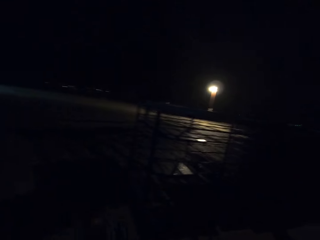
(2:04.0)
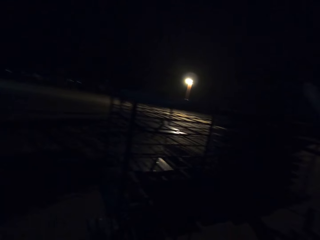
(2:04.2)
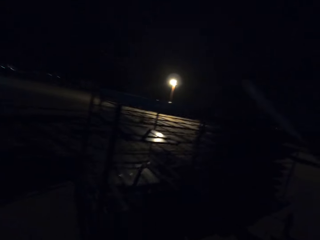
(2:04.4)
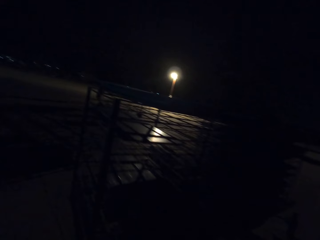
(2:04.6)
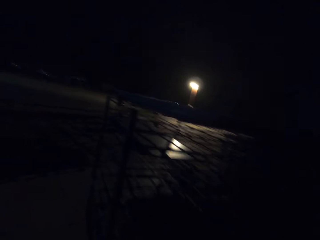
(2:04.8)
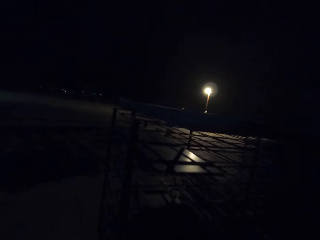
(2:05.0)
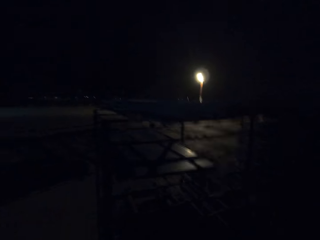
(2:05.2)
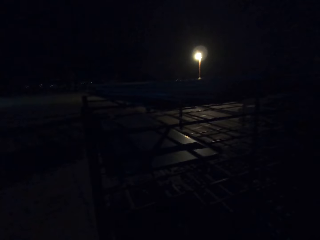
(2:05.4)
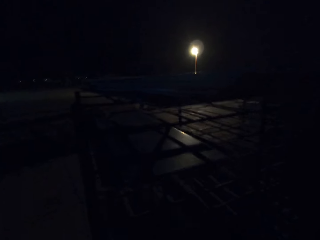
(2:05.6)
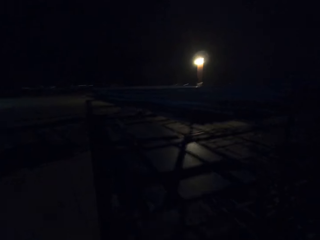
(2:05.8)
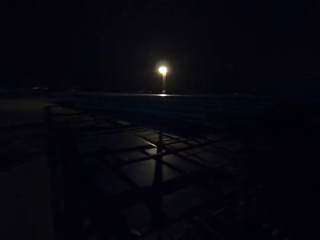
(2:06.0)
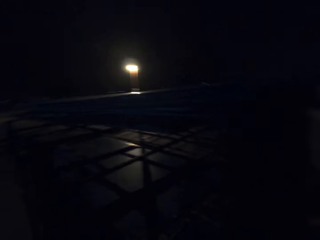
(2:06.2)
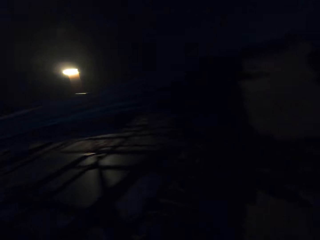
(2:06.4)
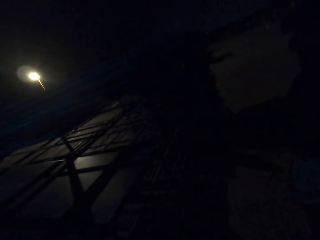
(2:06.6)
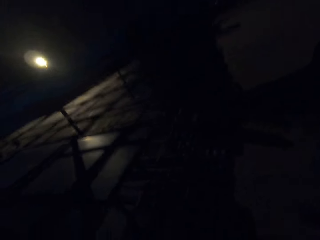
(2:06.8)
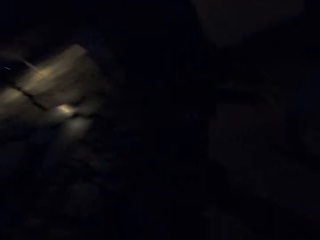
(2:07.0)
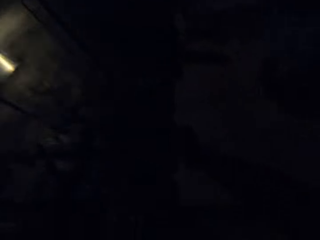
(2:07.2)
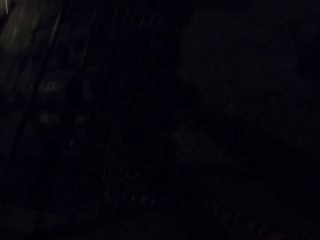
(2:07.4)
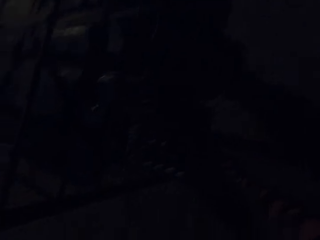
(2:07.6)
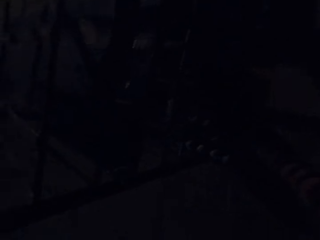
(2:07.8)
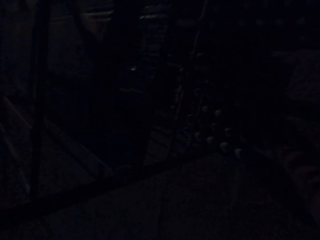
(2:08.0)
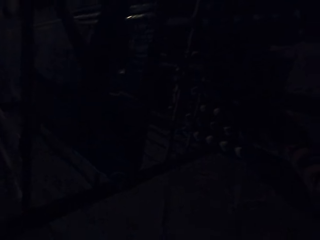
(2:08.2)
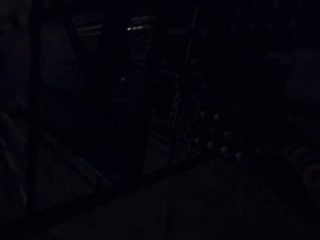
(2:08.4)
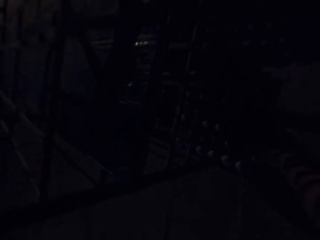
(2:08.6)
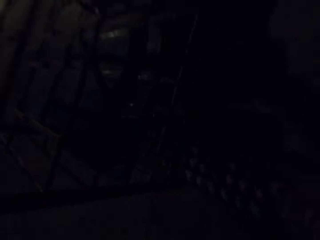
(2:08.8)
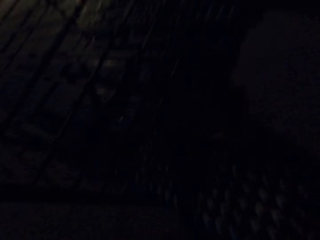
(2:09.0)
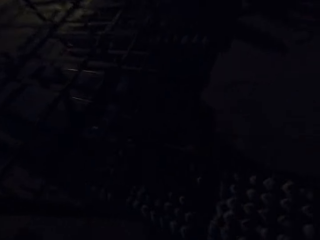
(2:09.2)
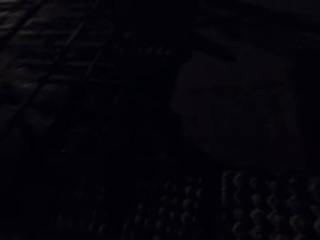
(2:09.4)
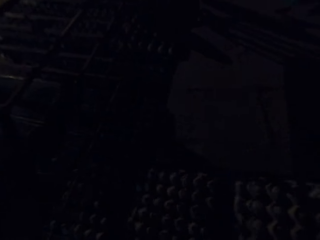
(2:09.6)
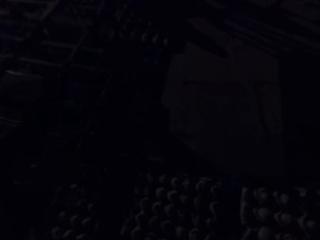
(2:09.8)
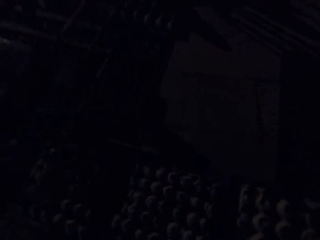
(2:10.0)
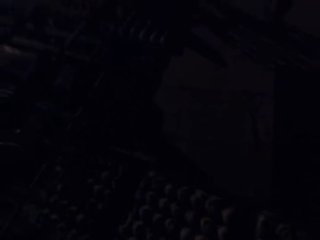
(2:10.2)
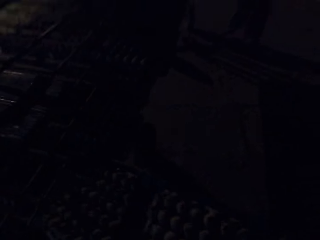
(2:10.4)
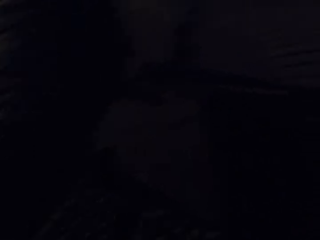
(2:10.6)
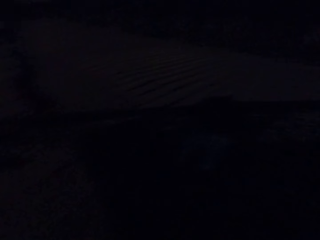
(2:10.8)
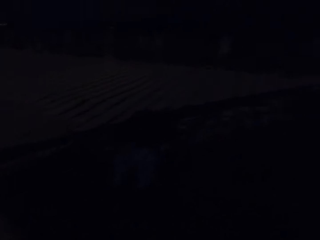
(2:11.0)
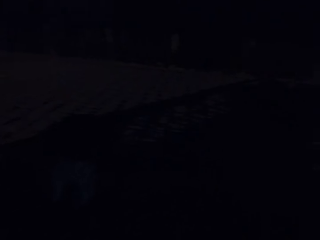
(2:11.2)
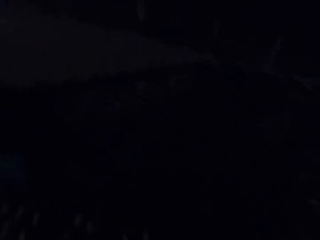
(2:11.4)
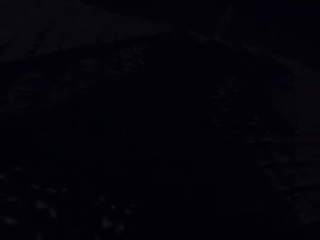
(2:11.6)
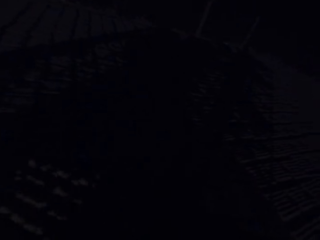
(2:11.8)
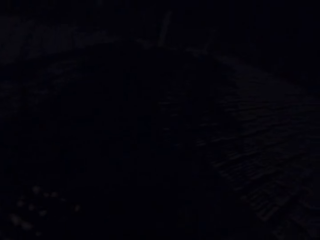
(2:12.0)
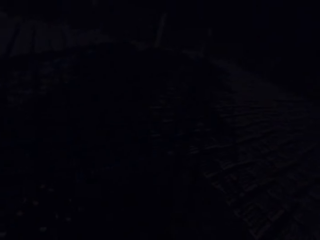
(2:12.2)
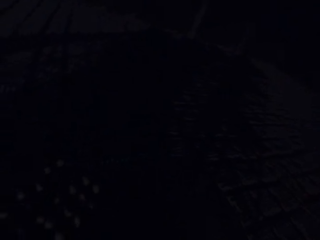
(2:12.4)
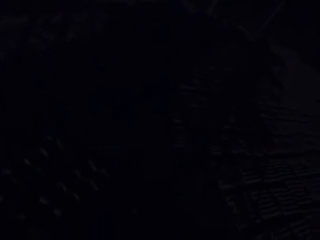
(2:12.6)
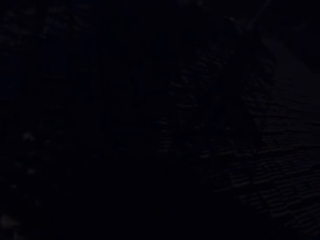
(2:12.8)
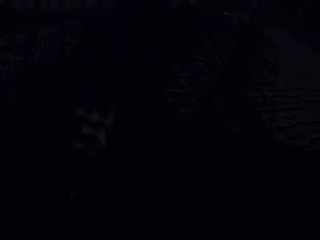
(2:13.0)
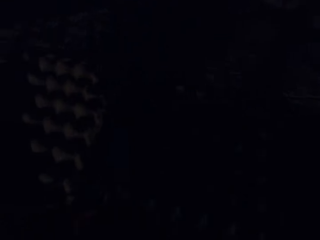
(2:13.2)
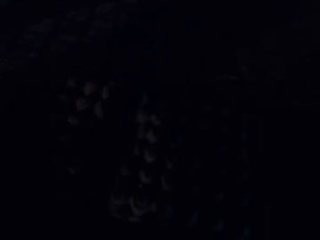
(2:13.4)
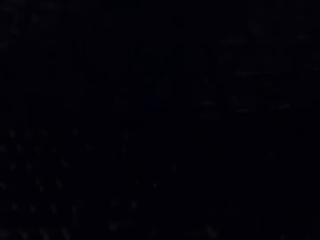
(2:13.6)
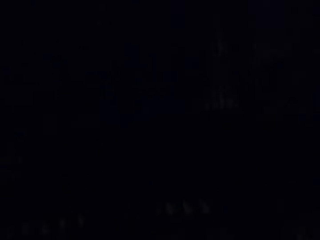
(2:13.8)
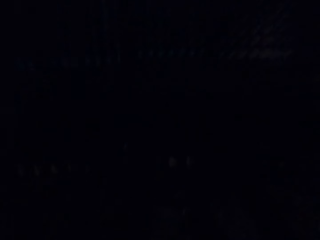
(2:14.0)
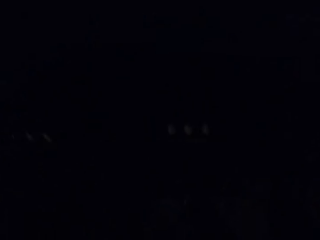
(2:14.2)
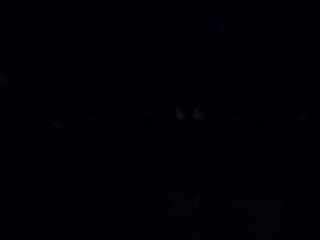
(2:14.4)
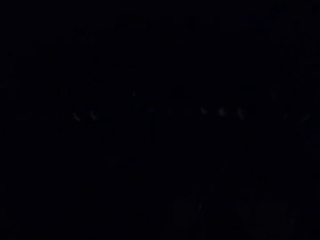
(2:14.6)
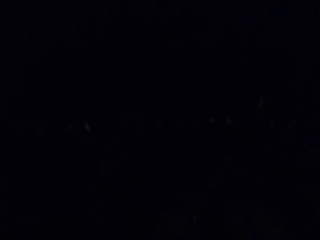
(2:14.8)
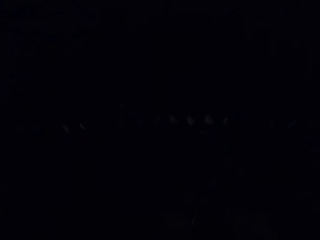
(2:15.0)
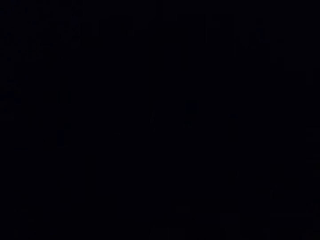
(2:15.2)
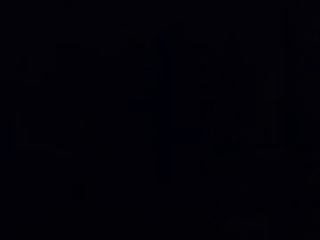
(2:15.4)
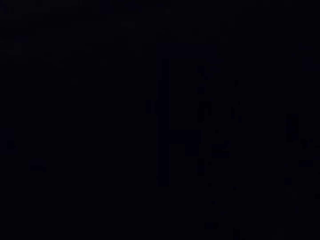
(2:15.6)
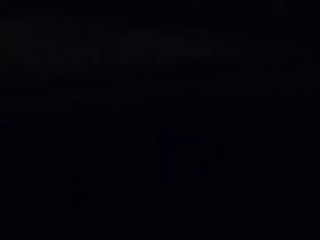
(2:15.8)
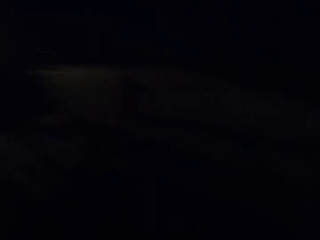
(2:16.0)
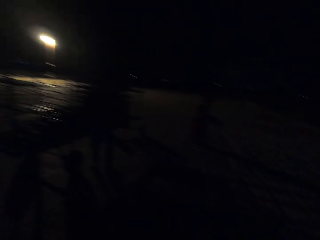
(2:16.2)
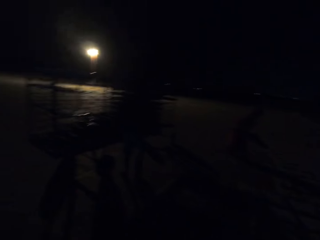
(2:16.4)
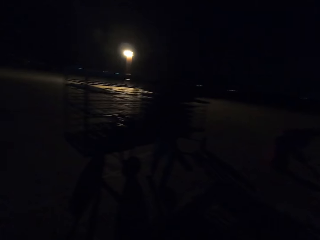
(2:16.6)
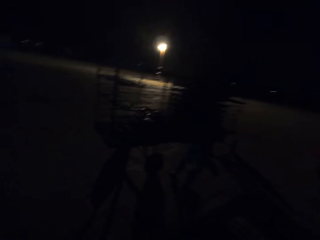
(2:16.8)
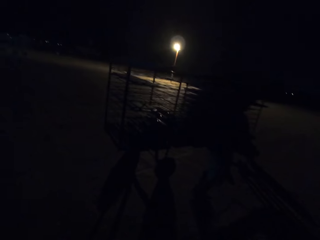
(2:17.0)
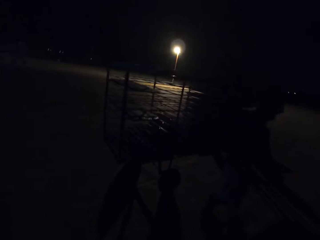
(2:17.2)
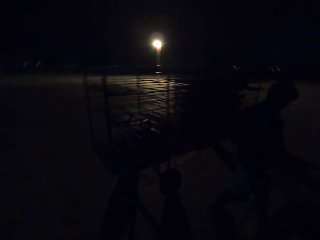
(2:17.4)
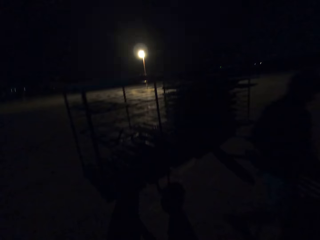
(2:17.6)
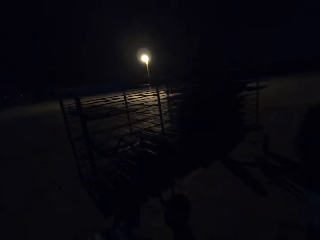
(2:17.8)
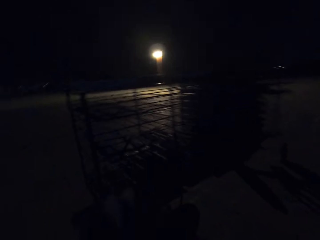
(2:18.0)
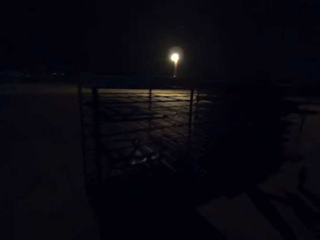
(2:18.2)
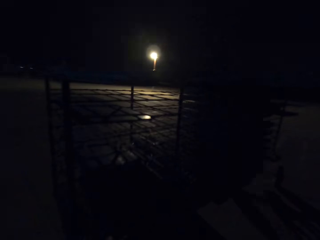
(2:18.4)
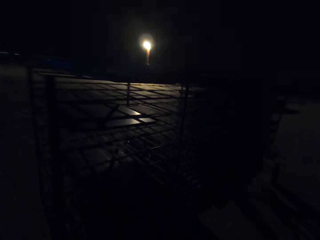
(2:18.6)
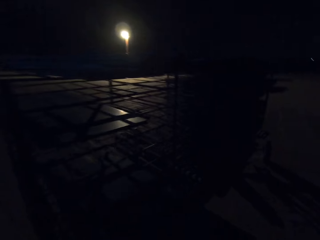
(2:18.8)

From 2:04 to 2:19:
The camera wearer walks towards something. A man places the tray in his hands on the shelf. The camera wearer places the tray in his hands on the shelf. He puts the cement on something. He drags the tray from the shelf with his right hand. He carries the tray from the shelf with his hands. He moves something on the floor. He converses with the man. He lays egg crates on the ground with the tray in his hands. He scoops the cement. He walks towards something. The man carries a tray in his hands.

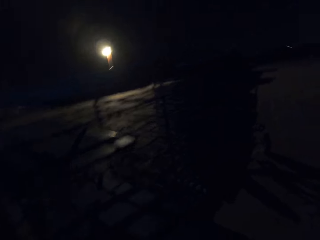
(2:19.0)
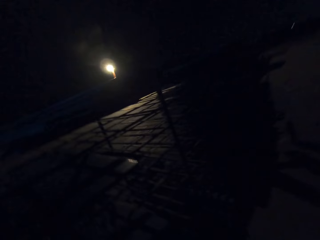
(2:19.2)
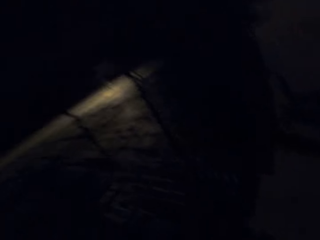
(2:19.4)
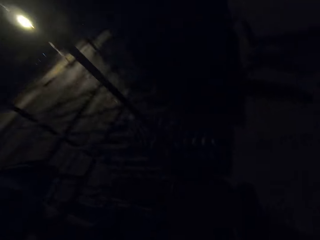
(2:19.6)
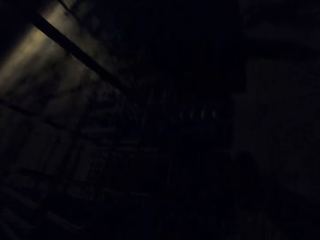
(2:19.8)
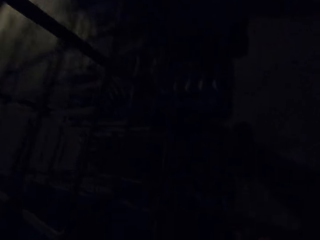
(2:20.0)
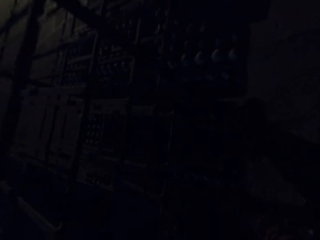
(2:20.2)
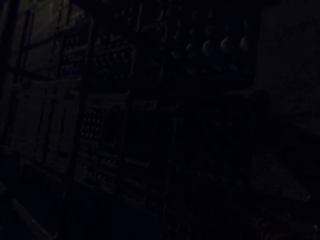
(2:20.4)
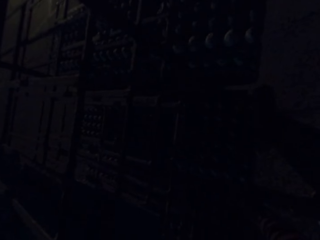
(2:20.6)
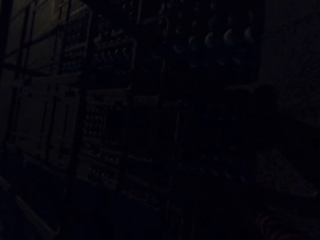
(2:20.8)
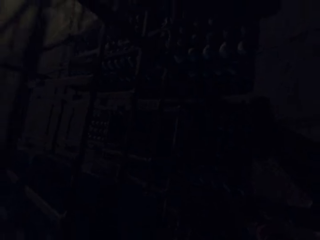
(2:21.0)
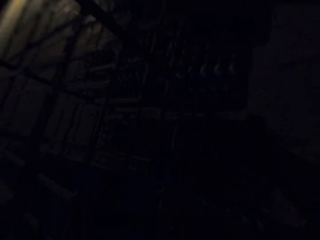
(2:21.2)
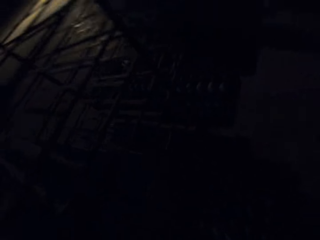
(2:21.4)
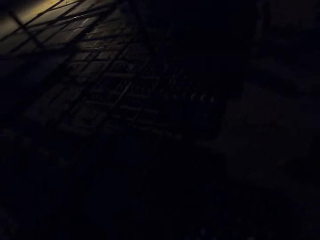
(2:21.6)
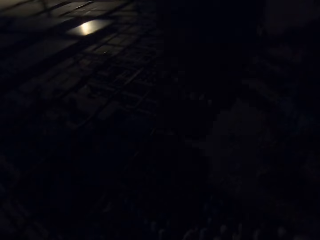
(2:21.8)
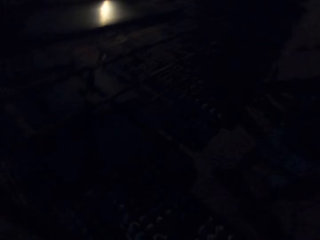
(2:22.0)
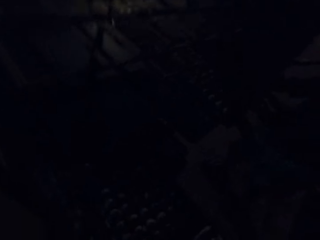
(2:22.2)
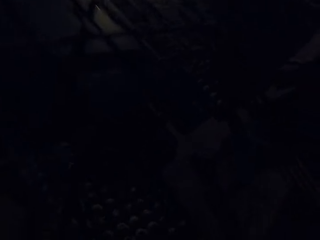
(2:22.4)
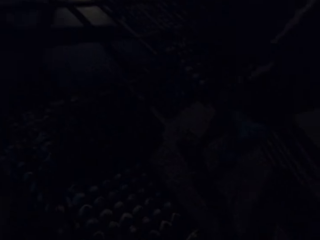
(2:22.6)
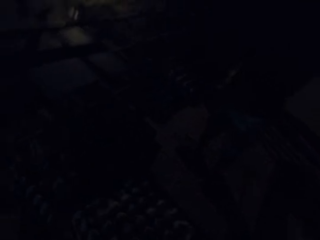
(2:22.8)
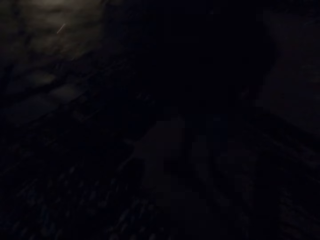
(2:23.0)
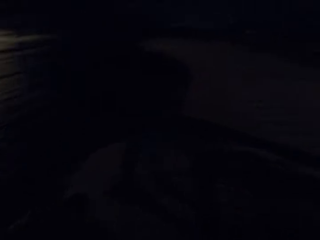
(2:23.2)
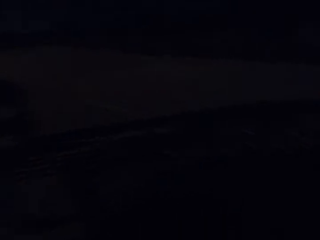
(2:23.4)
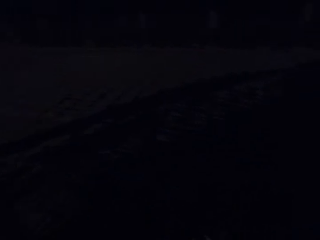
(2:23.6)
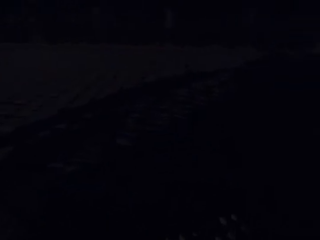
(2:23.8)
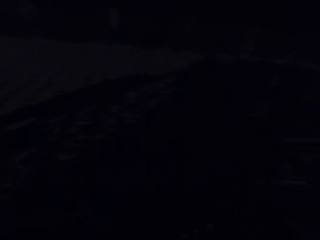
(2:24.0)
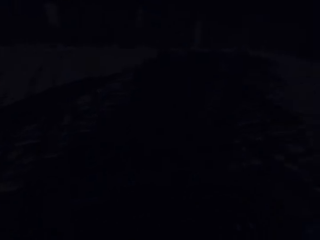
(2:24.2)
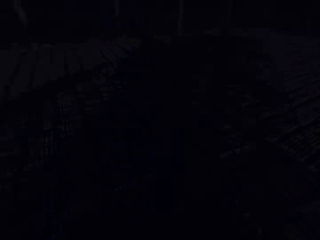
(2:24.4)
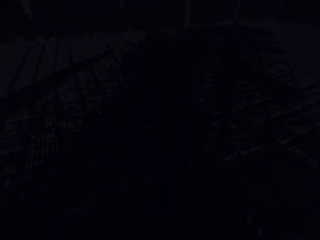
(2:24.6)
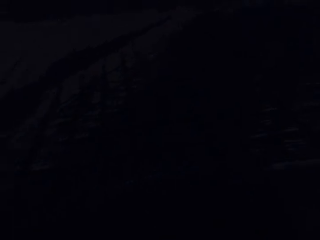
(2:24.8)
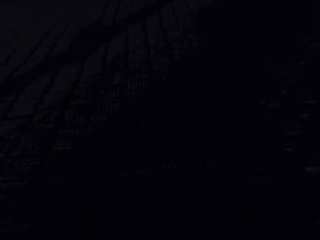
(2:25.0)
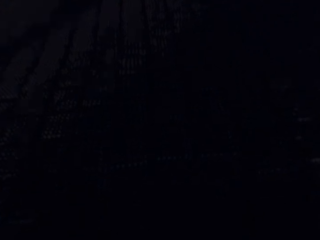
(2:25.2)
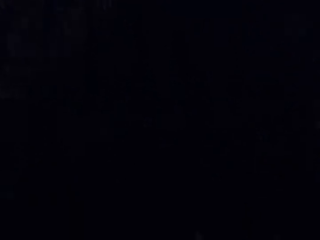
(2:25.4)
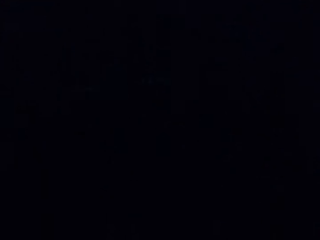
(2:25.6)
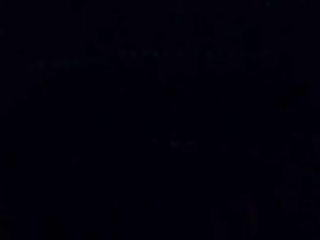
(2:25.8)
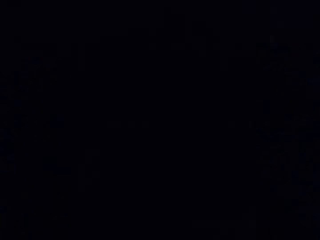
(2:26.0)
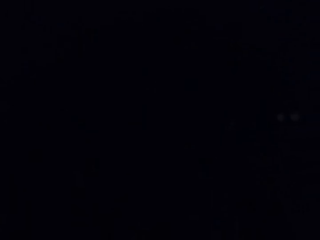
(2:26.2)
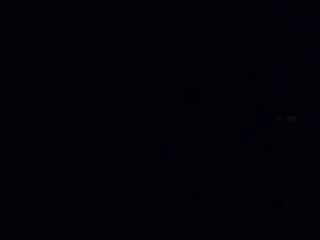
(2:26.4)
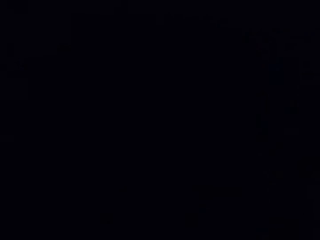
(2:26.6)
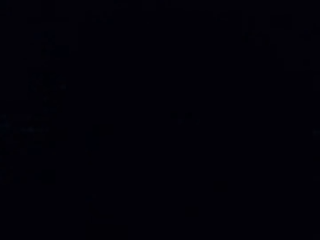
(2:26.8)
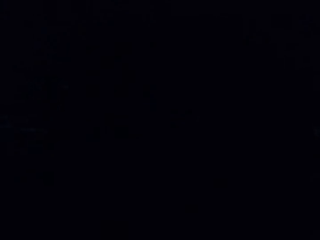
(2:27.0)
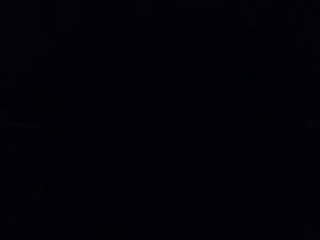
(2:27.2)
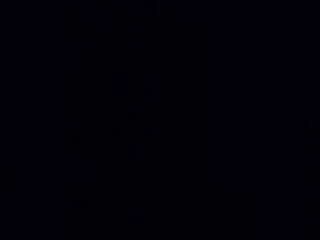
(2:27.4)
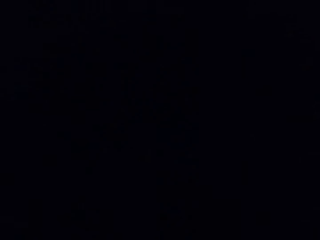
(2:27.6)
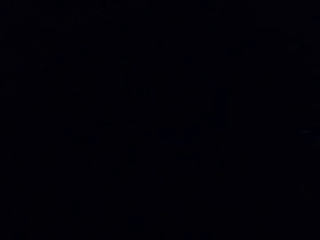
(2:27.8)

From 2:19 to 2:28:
The camera wearer places the tray in his hands on the shelf. He drags the tray from the shelf with his right hand. He converses with a man. He carries the tray from the shelf with his hands. The man places the tray in his hands on the shelf. The camera wearer puts the cement on something. He walks outside.
